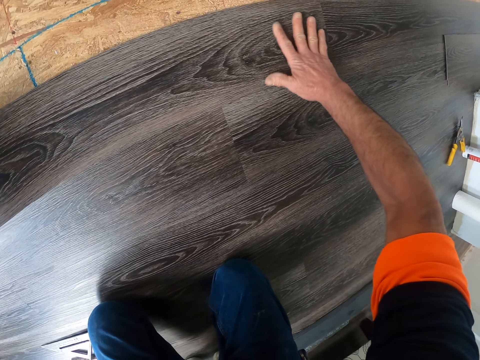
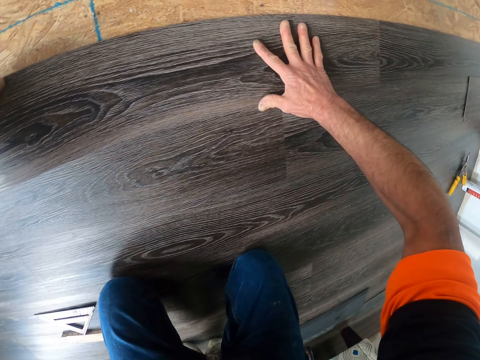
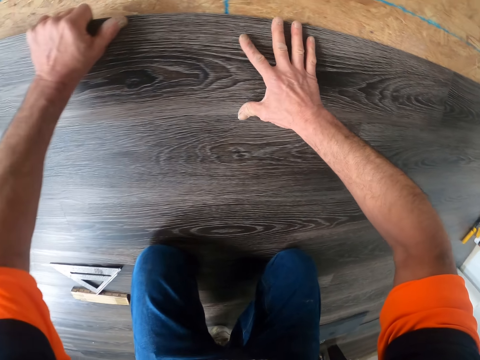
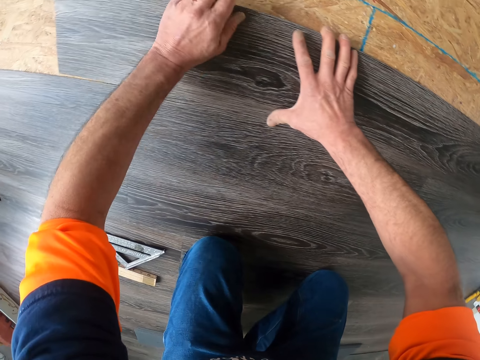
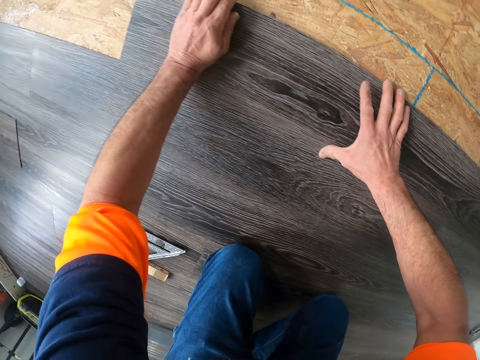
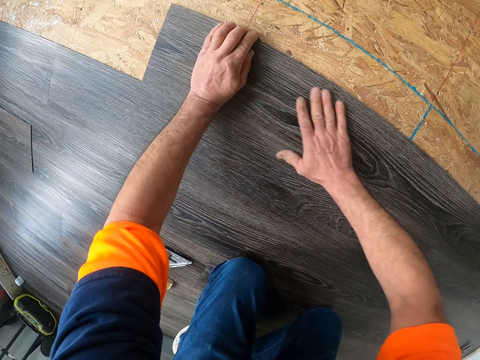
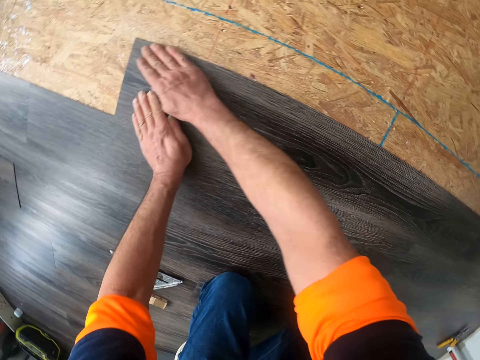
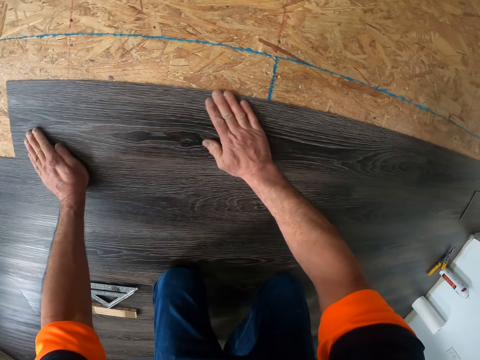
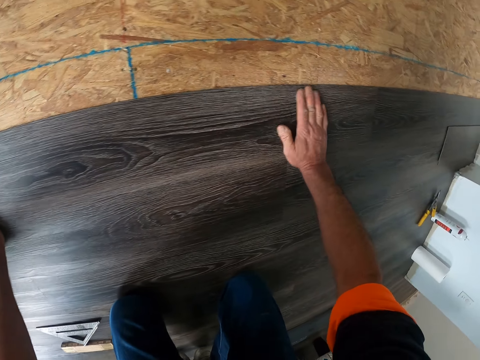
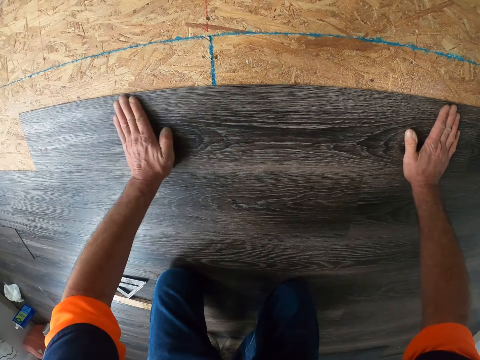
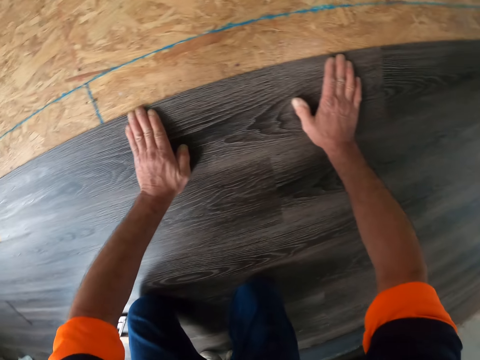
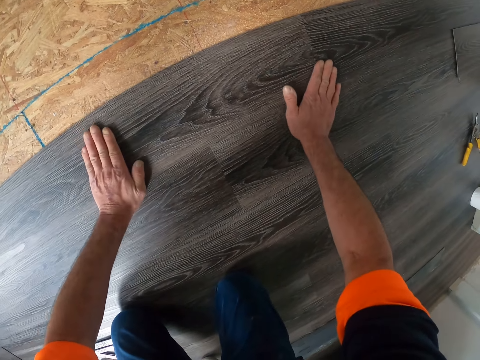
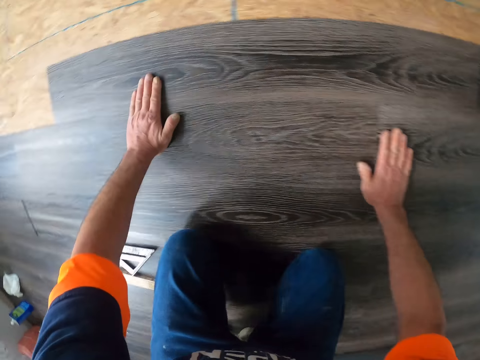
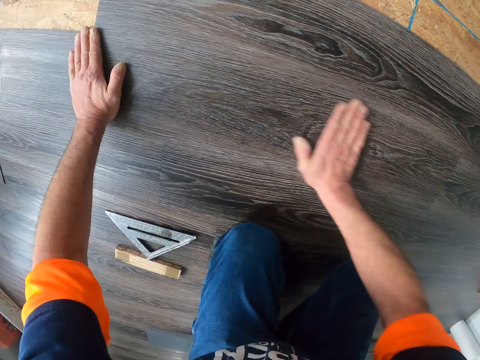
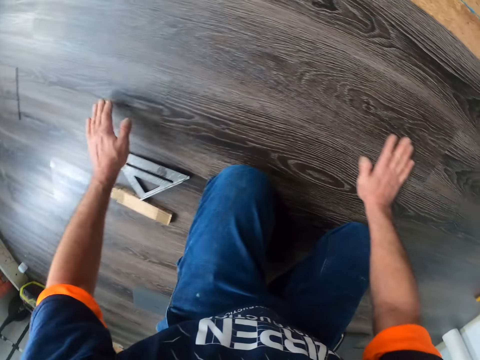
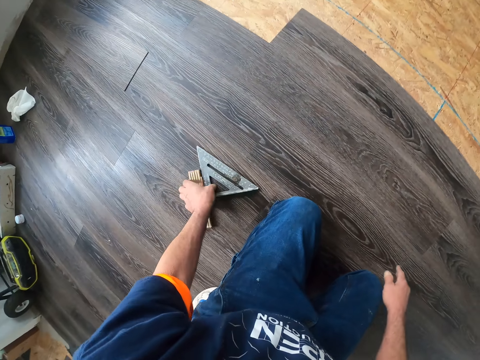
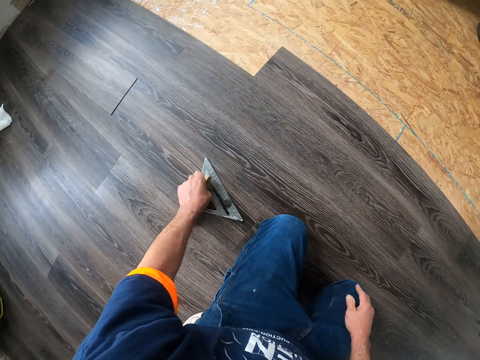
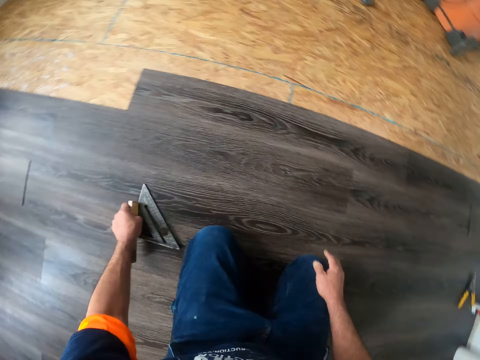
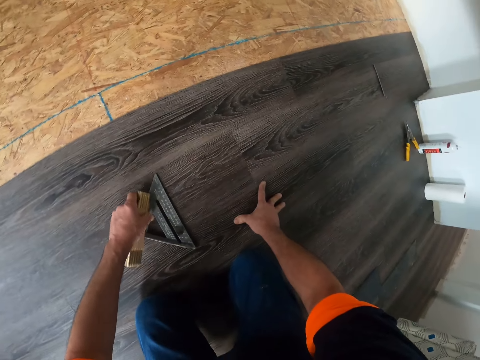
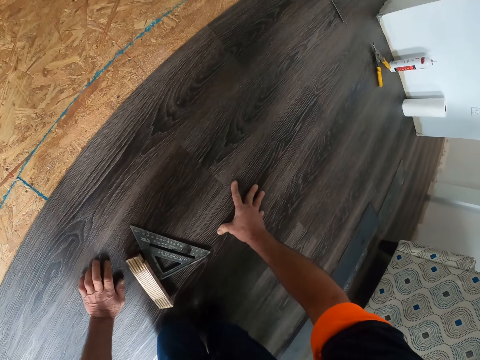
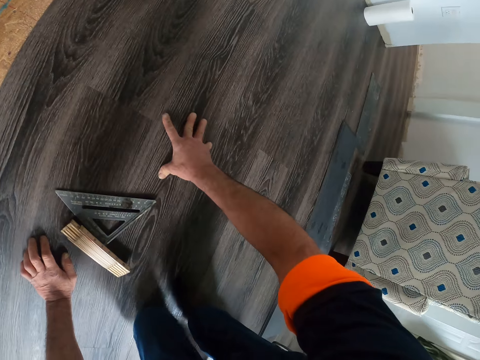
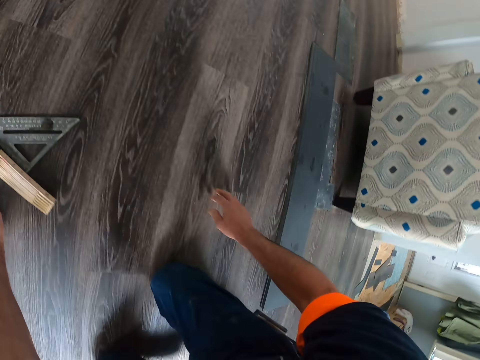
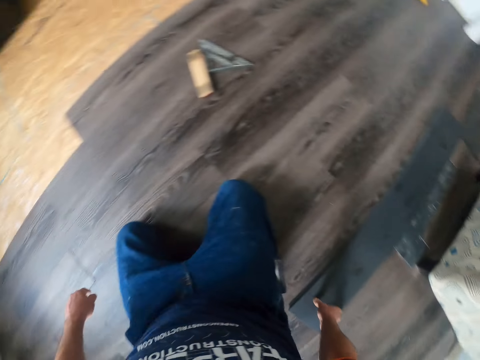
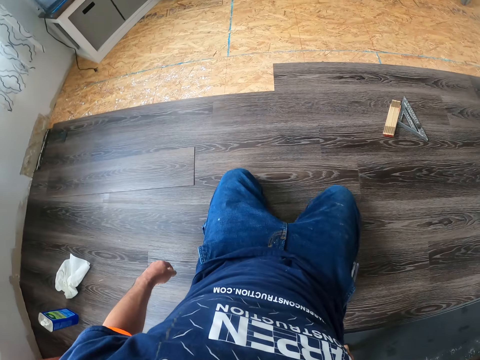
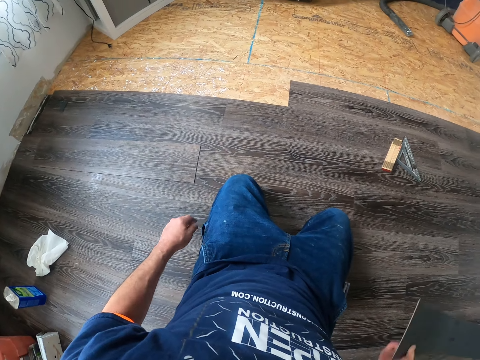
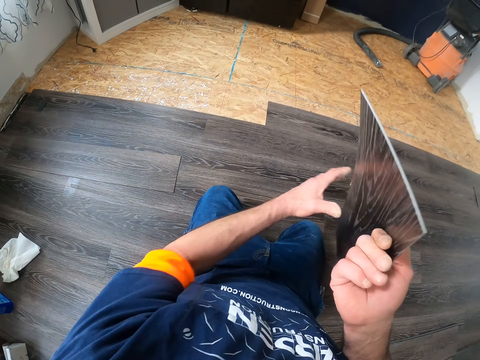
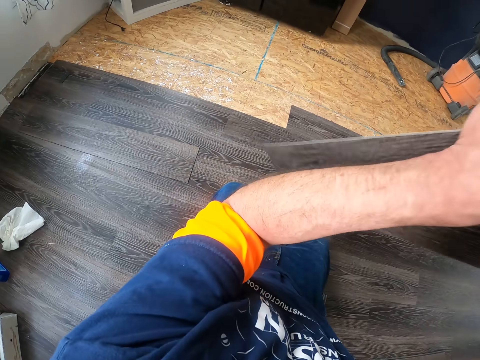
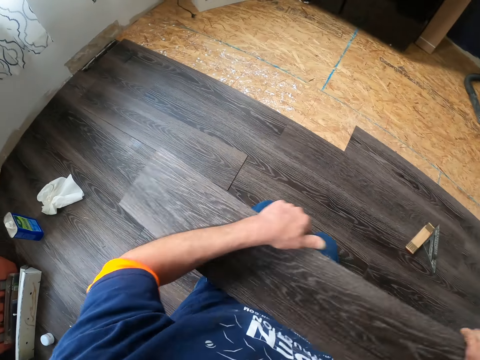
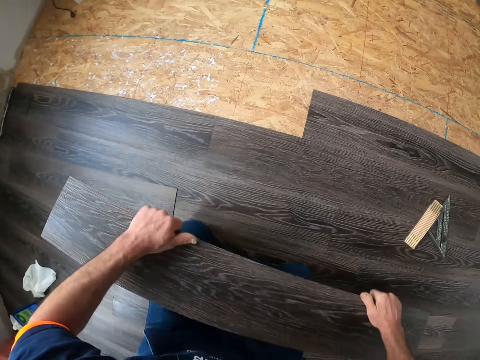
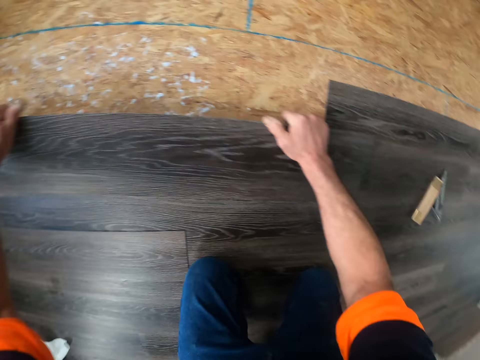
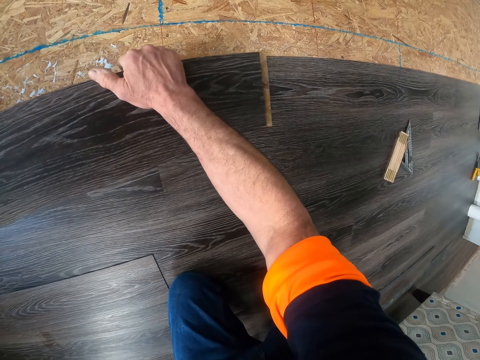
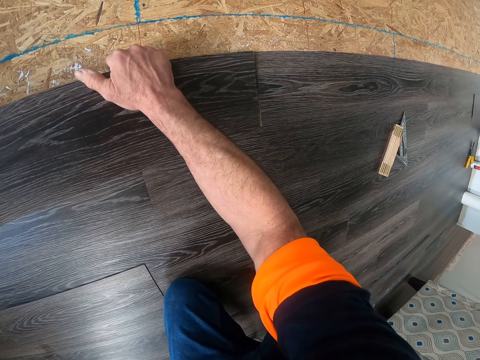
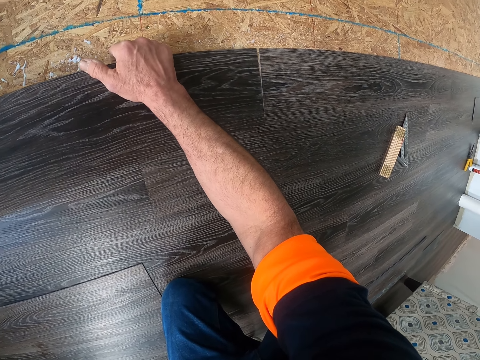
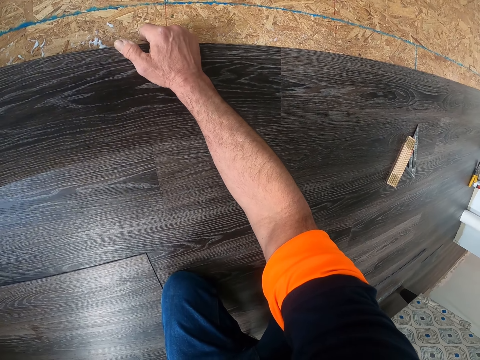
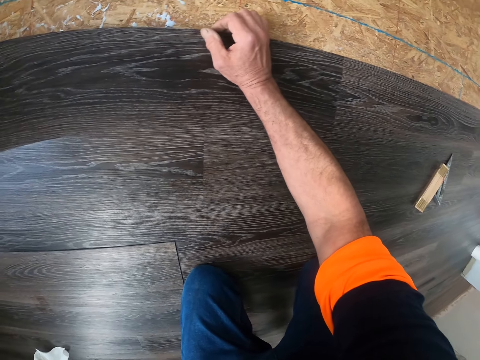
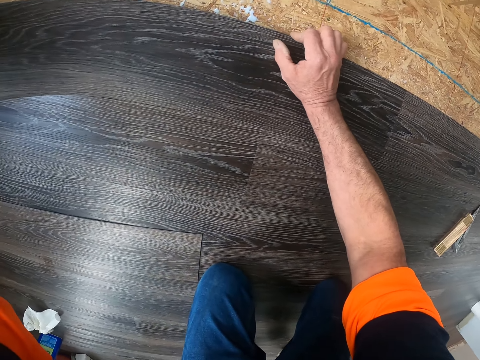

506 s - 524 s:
The camera wearer presses the vinyl tile. They pick up the board and ruler. They hold something and a speed square. They move something and the speed square on the floor. They put a hand on the floor. They remove the hand from the floor. They take a vinyl tile. They hold the vinyl tile. They turn the vinyl tile. They put the vinyl tile on the floor.

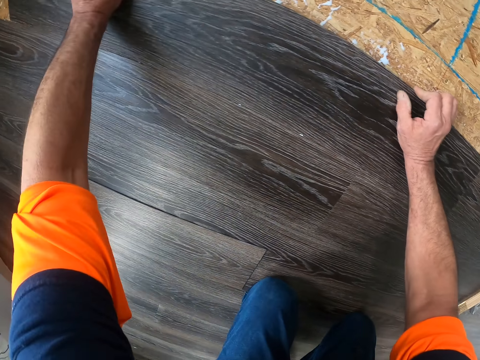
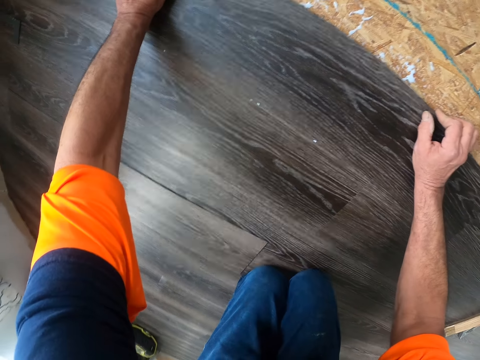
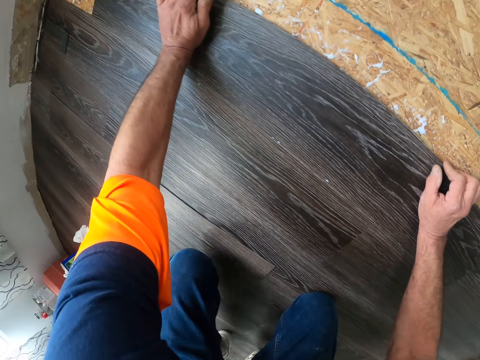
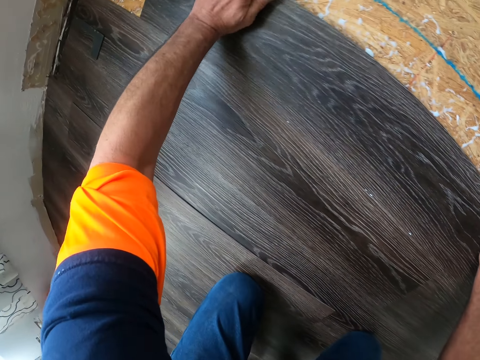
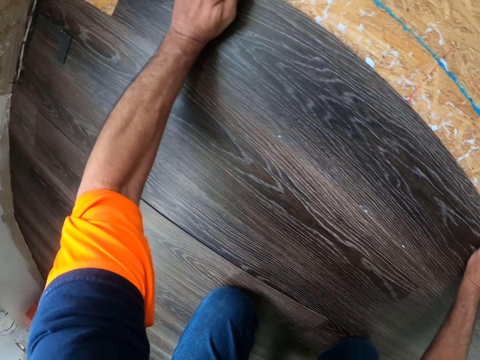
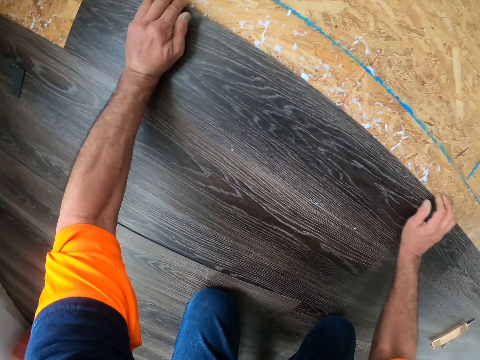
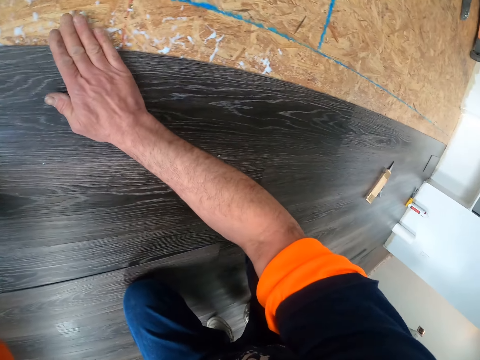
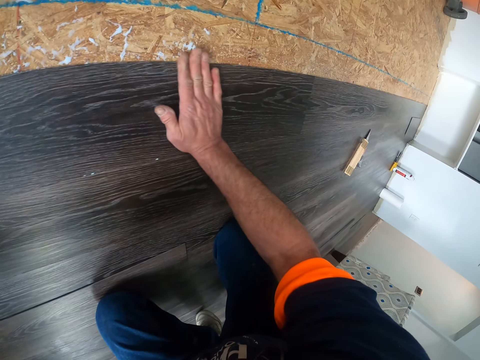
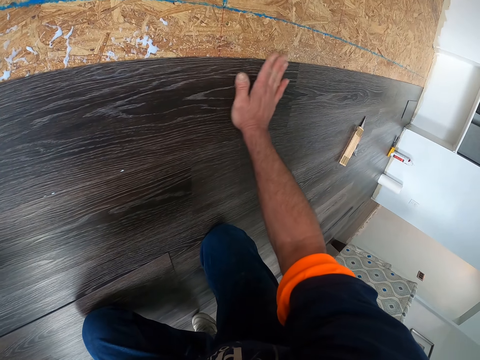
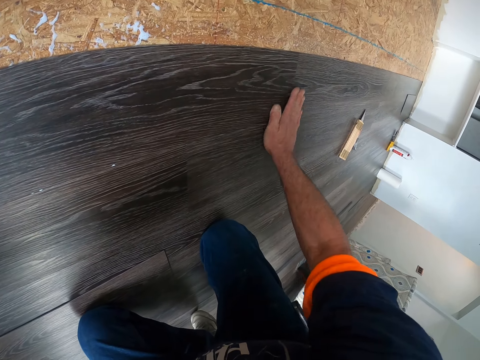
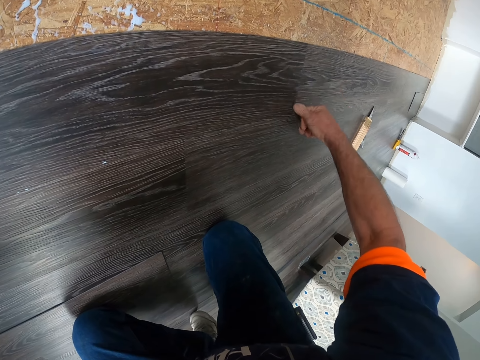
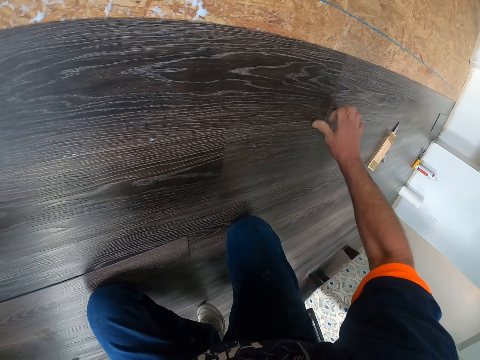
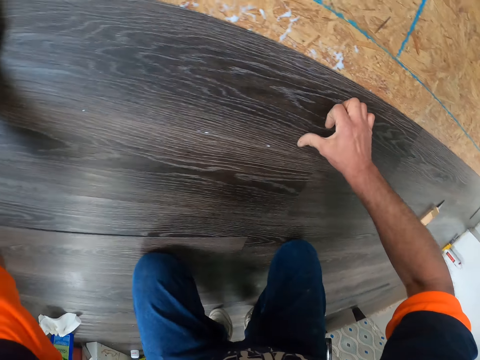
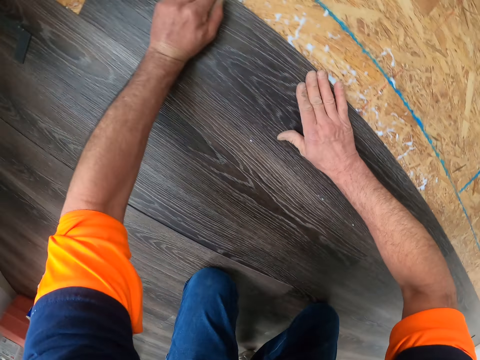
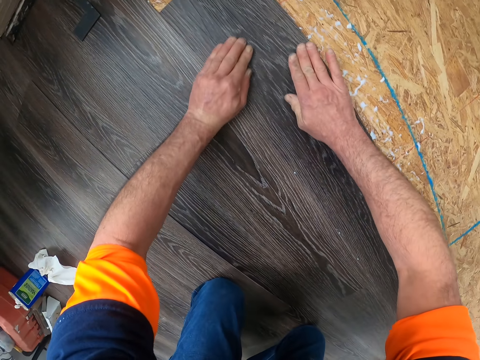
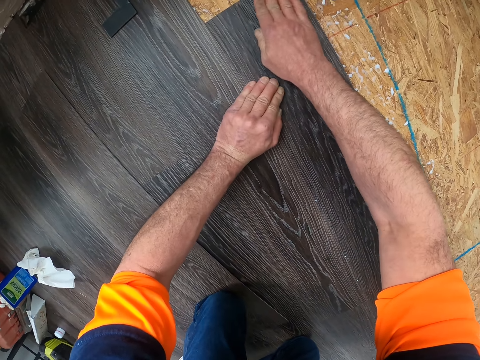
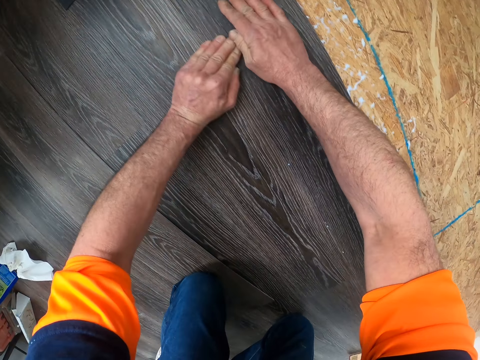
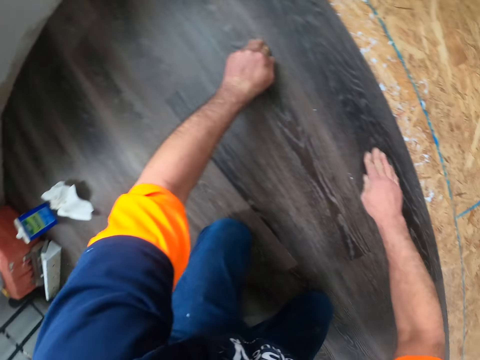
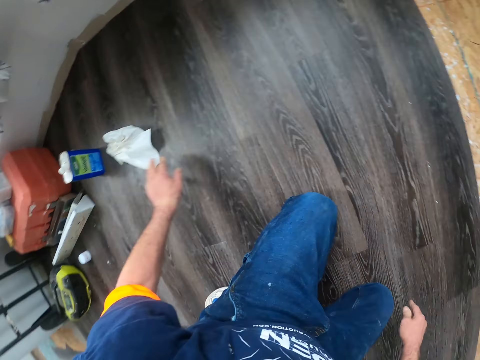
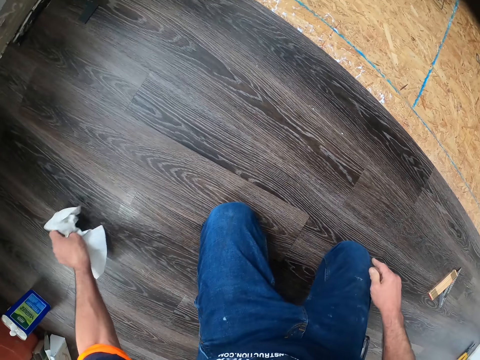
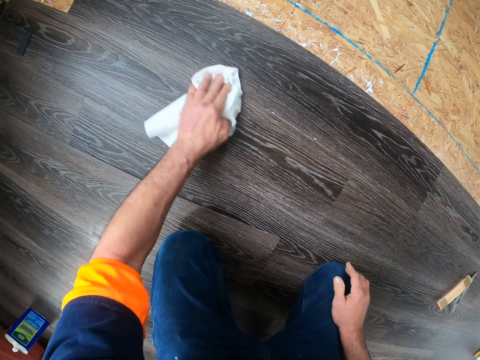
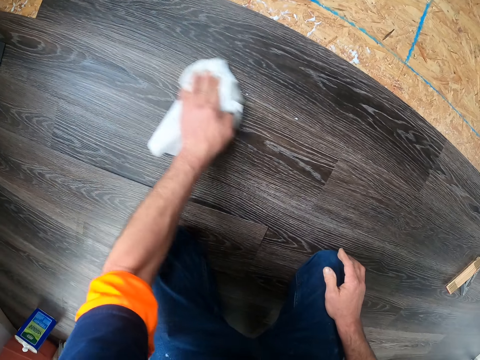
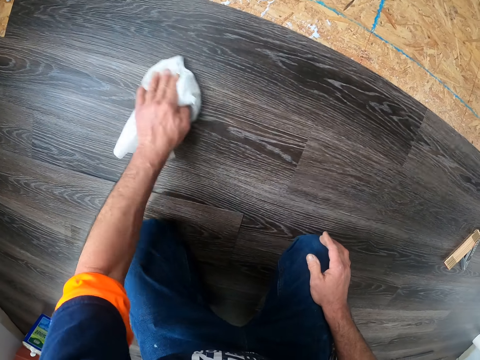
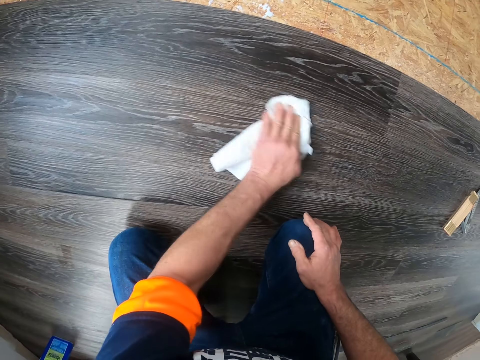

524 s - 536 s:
The camera wearer finishes pressing the vinyl tile. They pick up a tissue. They wipe the floor with the tissue.
